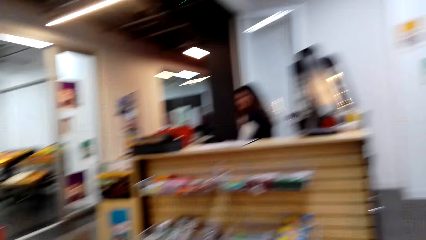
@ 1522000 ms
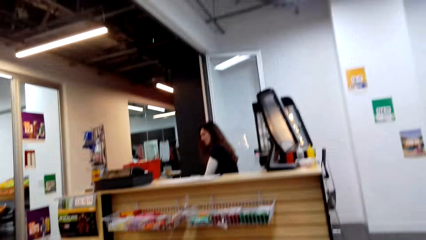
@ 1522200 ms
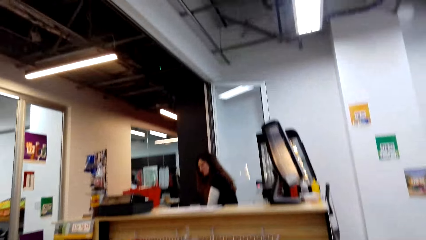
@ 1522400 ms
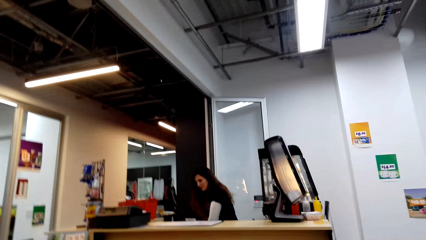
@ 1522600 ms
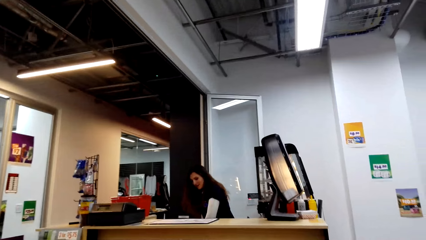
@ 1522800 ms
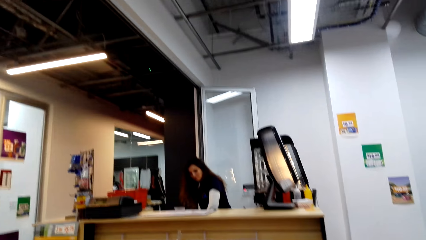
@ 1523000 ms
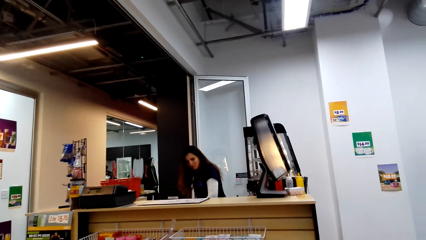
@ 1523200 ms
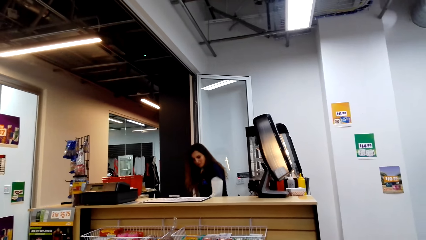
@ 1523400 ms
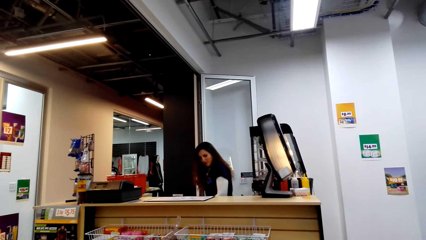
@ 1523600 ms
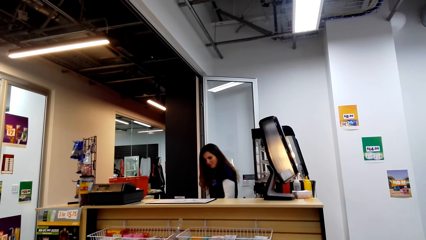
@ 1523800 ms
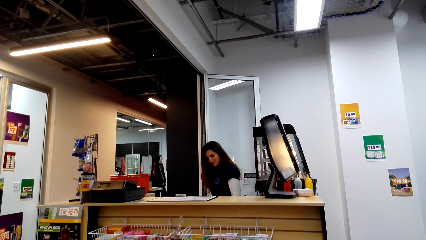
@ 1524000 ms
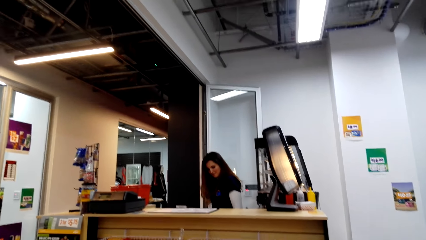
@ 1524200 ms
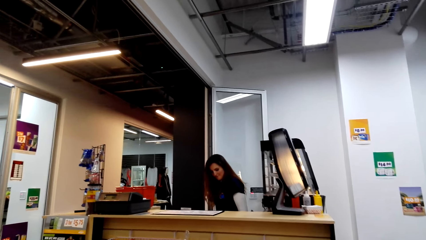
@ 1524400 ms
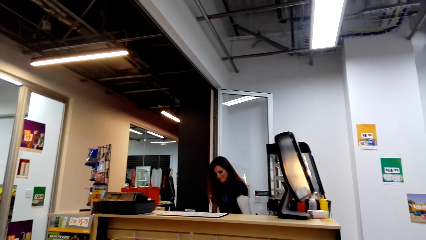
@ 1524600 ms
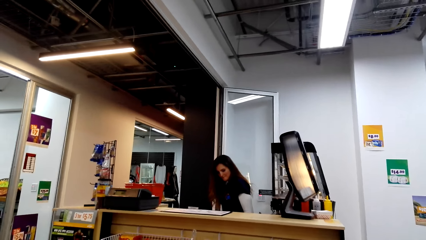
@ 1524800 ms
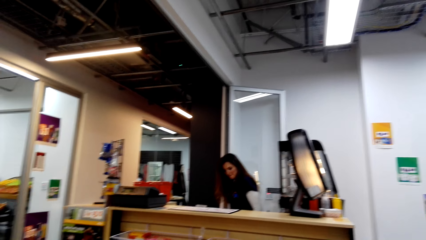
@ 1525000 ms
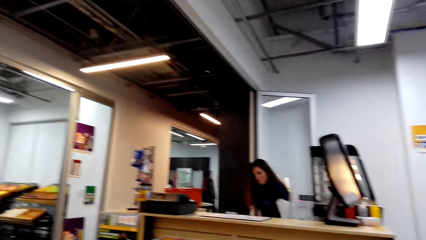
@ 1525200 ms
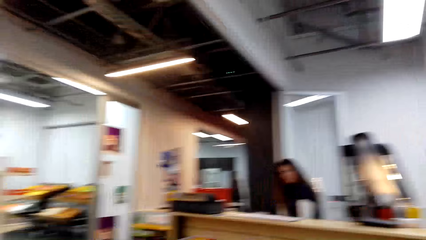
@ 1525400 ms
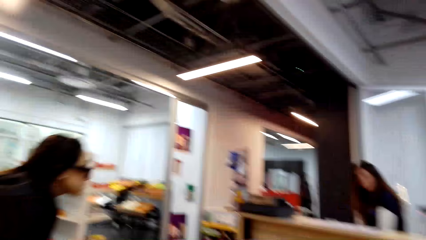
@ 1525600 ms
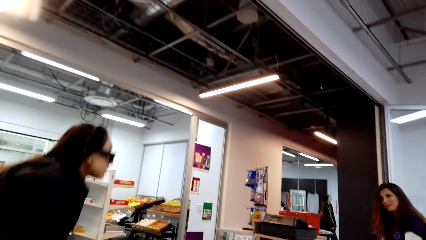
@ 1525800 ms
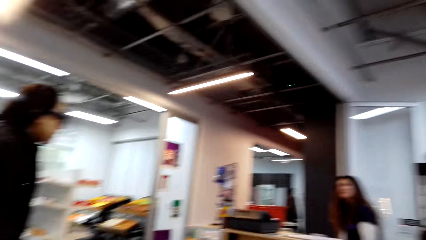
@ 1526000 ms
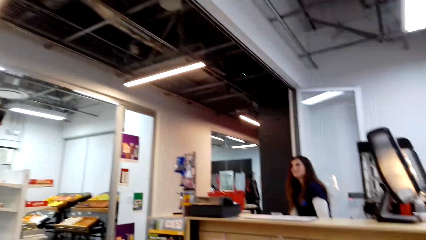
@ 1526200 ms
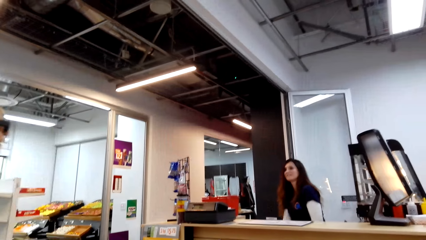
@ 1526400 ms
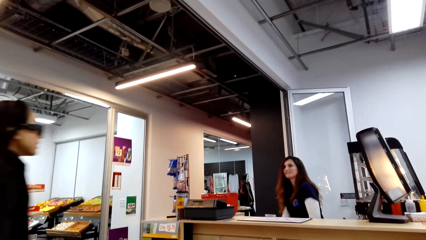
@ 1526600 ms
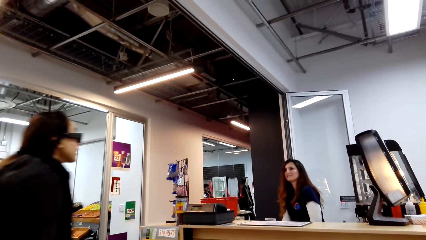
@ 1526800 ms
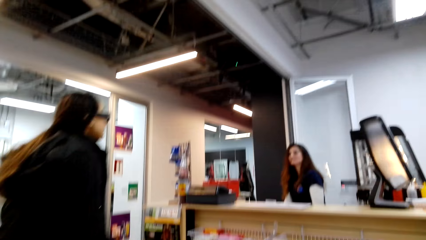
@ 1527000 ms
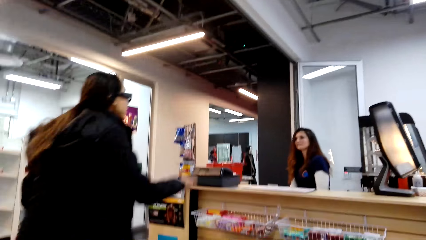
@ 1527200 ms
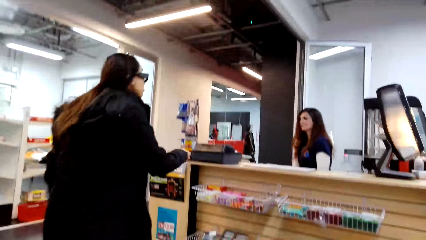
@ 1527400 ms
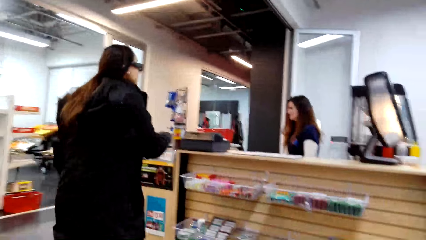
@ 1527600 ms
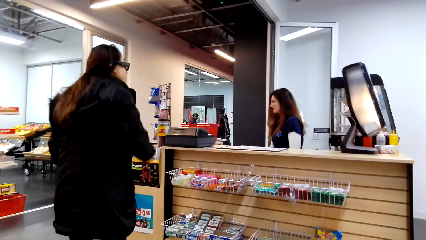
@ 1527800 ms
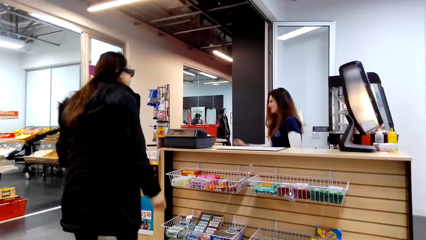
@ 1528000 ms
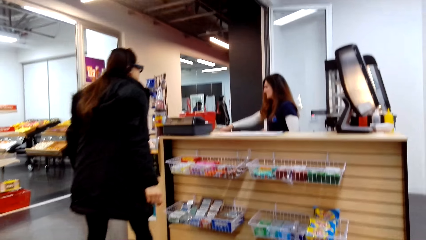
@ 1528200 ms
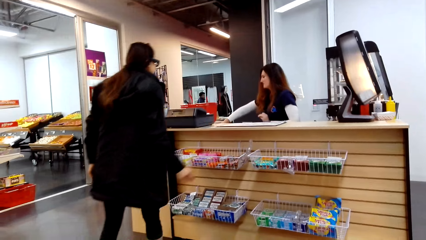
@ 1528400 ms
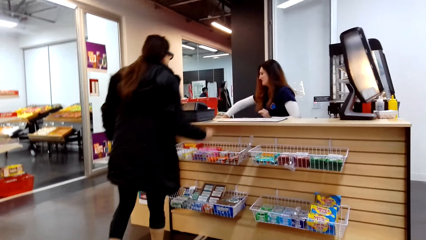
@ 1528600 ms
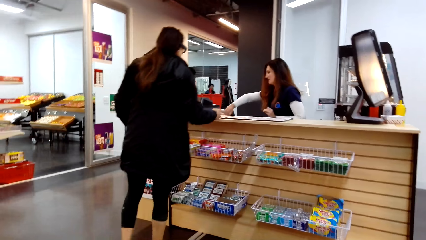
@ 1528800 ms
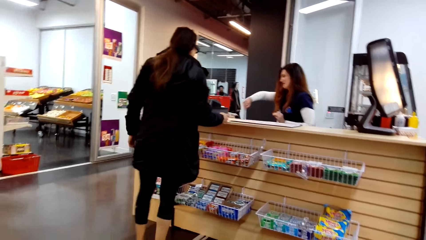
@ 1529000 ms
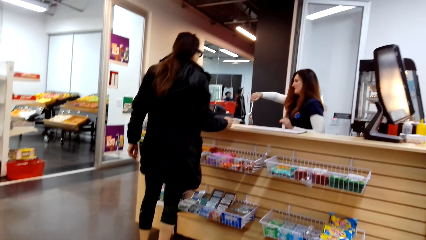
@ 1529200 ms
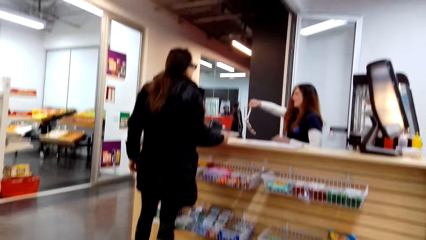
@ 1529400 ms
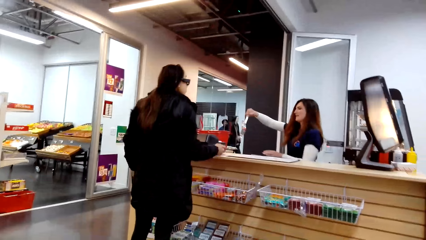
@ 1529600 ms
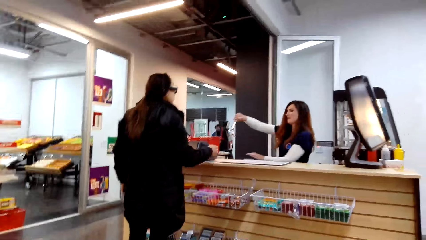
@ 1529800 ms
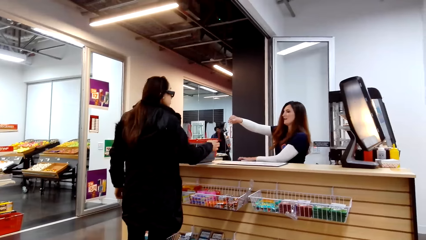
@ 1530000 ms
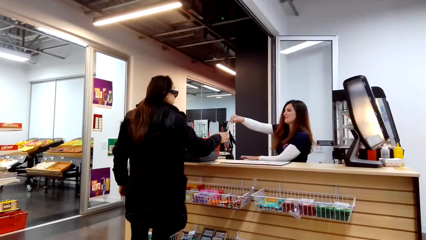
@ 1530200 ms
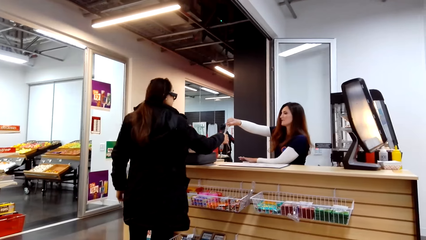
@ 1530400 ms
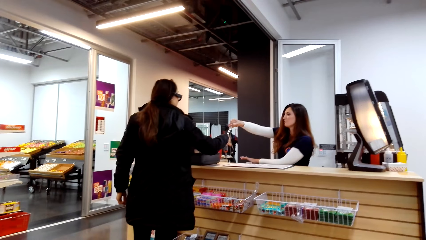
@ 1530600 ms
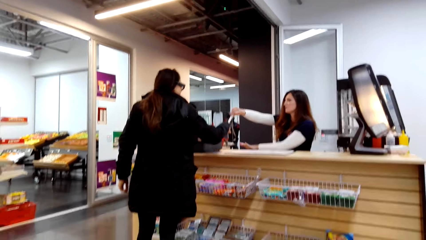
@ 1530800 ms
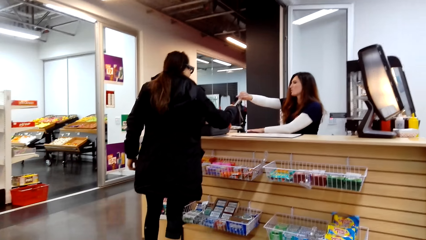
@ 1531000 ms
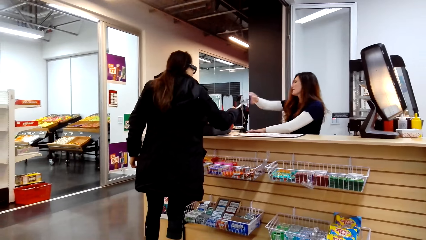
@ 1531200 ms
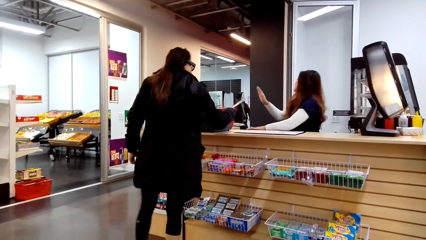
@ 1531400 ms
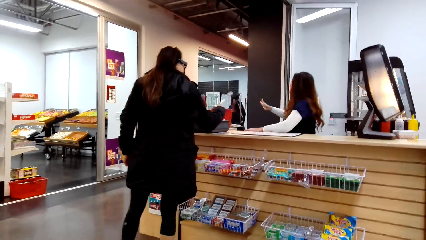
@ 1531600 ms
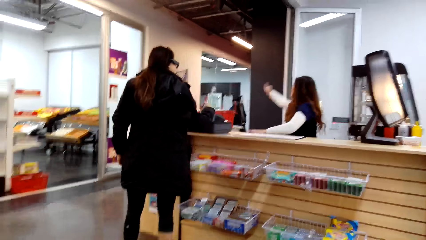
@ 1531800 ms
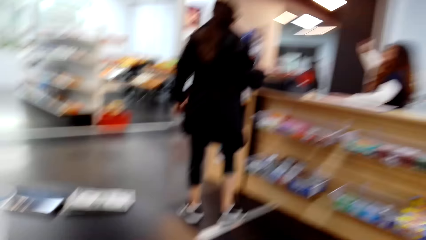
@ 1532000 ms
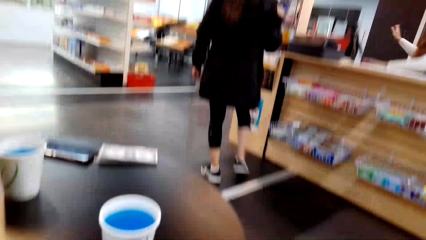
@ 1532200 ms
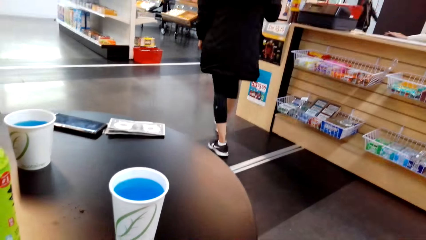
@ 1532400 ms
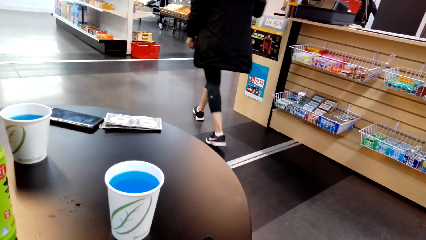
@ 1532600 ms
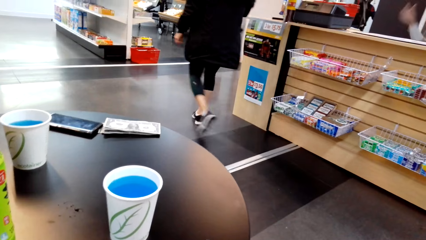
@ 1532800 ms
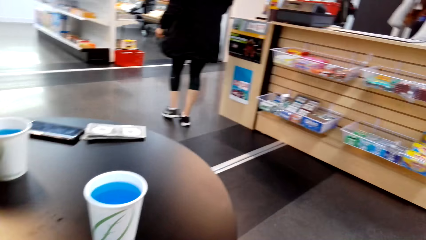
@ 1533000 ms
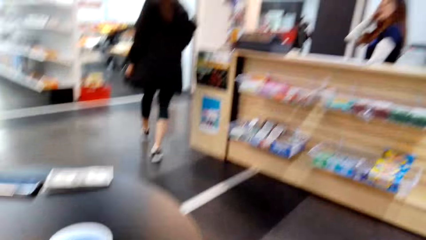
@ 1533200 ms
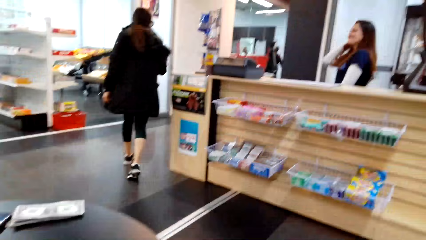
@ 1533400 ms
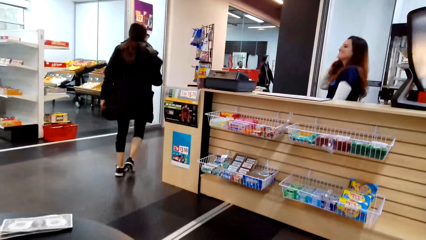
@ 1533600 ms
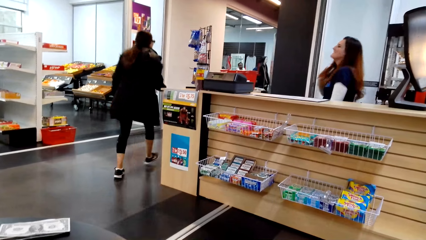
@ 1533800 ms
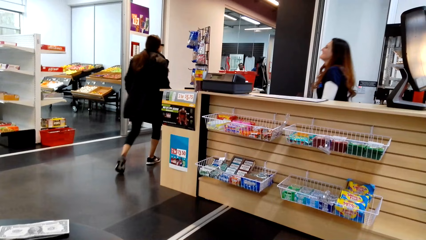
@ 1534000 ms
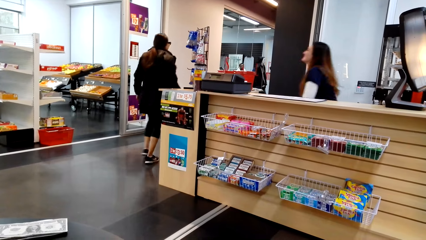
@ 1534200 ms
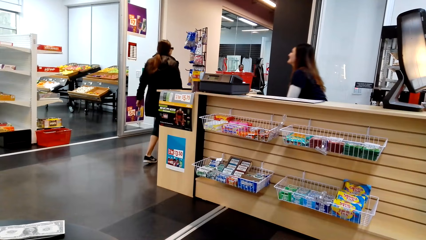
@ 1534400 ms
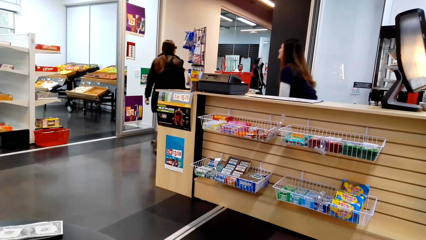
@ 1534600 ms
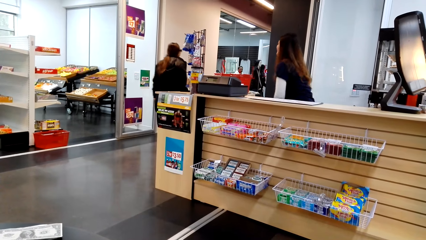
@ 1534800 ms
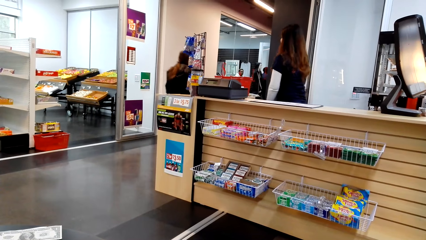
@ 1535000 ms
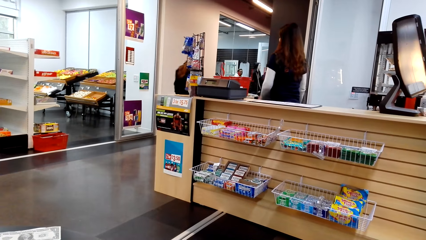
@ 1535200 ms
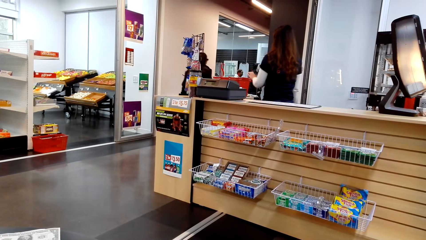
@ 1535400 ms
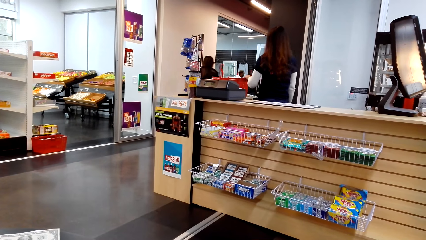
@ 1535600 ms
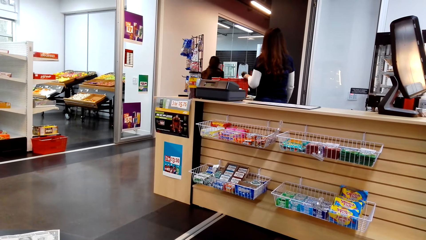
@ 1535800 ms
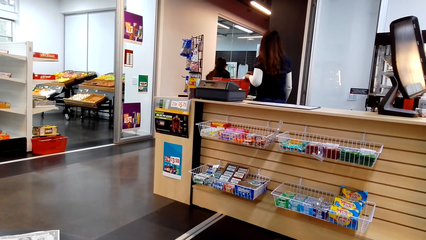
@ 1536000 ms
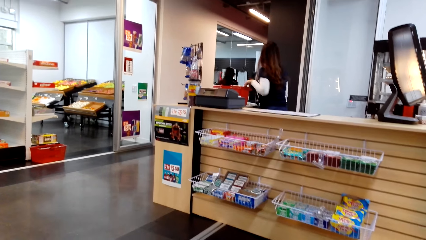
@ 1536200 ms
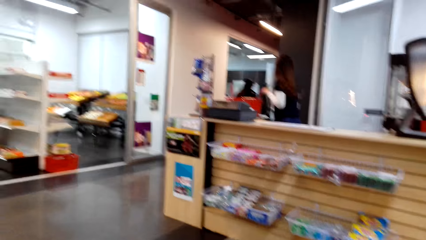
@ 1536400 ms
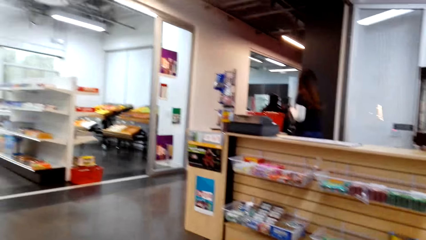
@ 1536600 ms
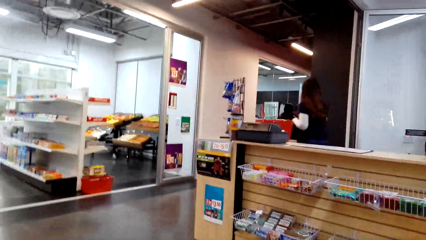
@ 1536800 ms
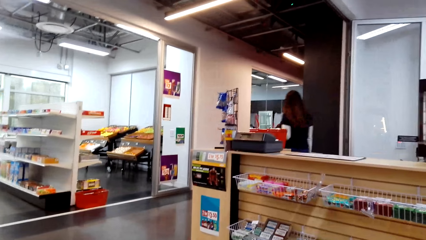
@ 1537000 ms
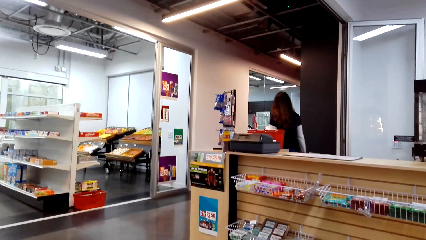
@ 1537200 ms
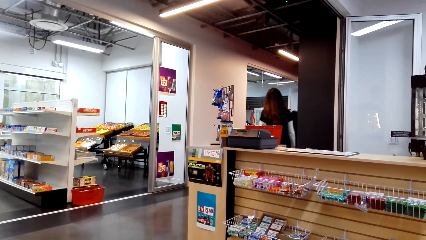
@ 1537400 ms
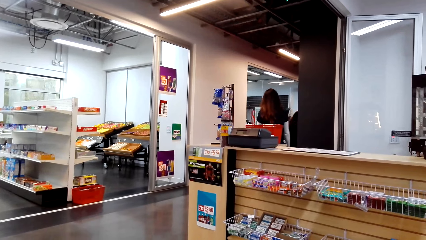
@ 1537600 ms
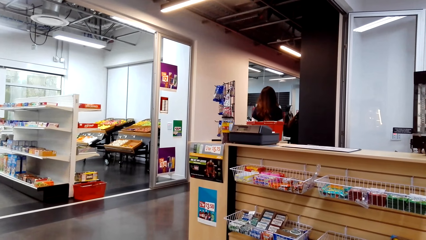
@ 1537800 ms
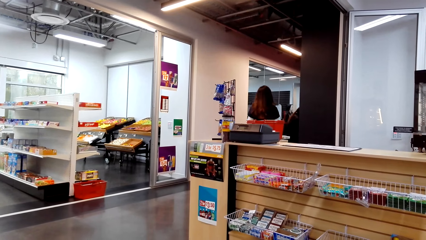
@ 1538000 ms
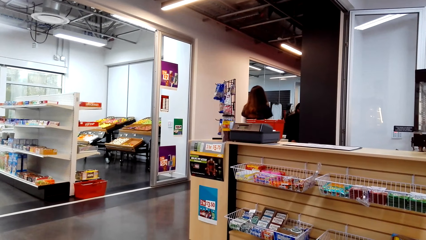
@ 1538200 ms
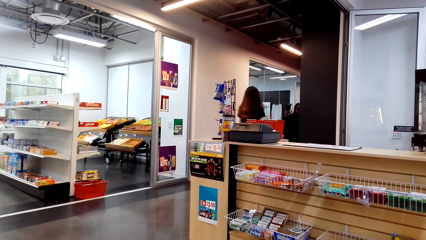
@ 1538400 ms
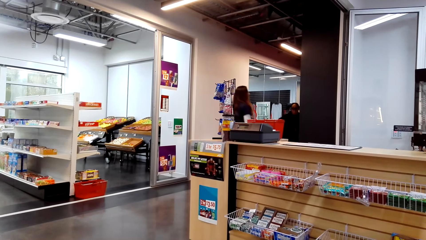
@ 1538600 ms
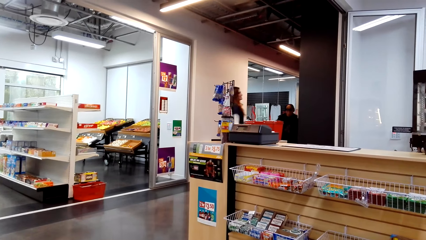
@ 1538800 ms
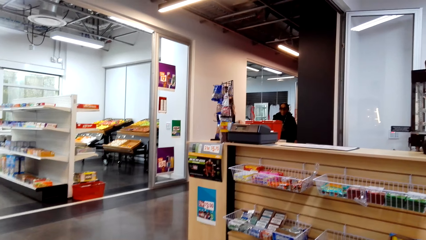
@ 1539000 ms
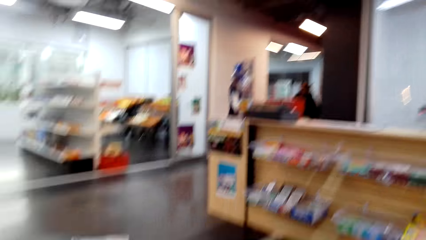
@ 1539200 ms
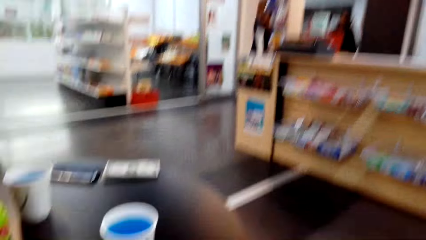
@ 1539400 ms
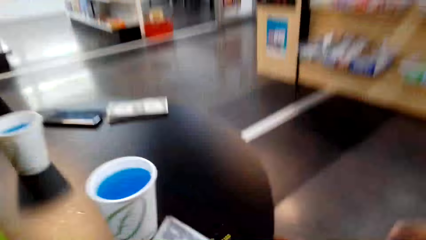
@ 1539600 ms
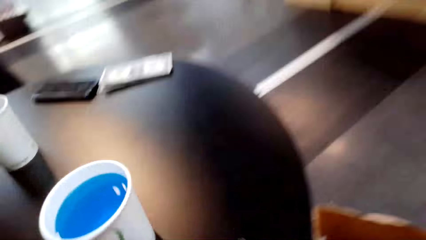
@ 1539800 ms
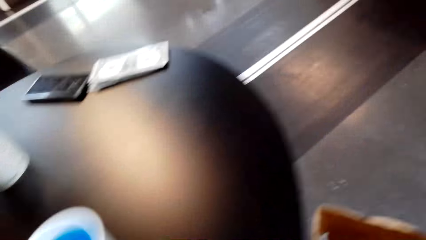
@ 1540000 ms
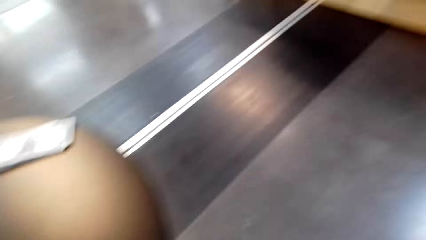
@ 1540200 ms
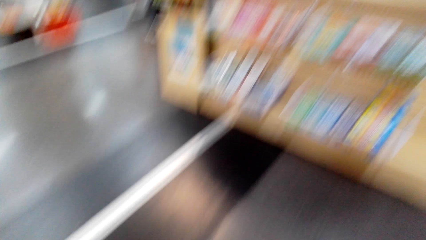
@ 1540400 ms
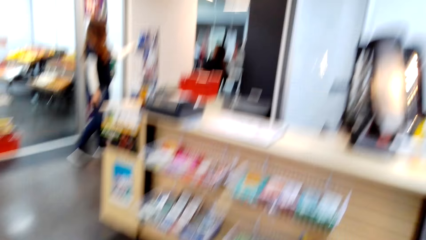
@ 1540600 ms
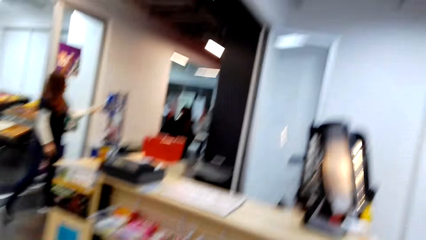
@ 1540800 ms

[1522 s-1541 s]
A woman walks toward the counter. Another woman gives the first woman a key. The camera wearer moves the camera around the mall.
